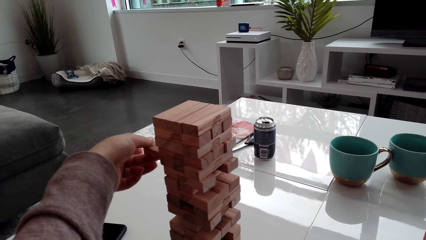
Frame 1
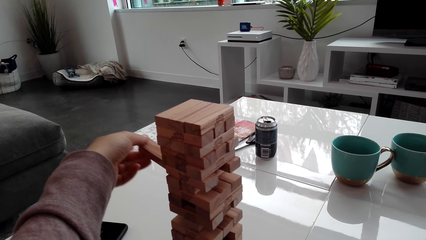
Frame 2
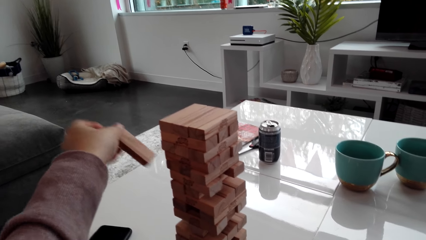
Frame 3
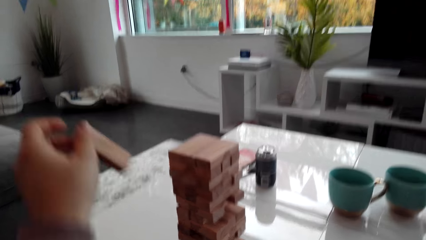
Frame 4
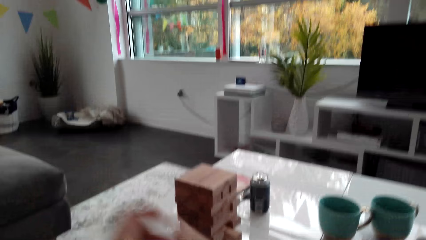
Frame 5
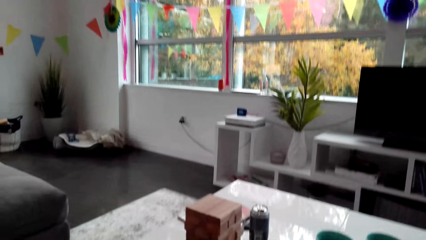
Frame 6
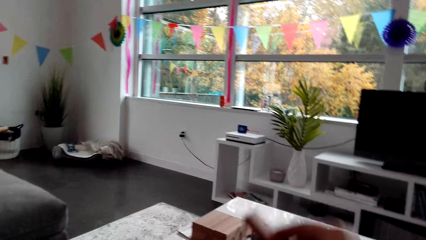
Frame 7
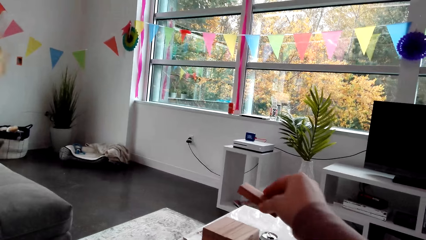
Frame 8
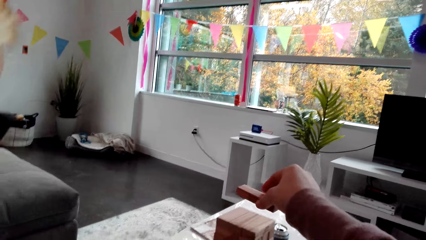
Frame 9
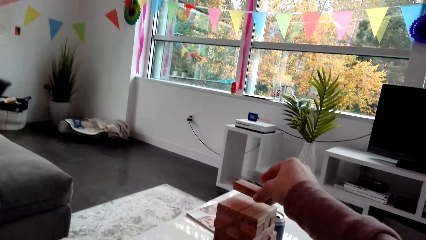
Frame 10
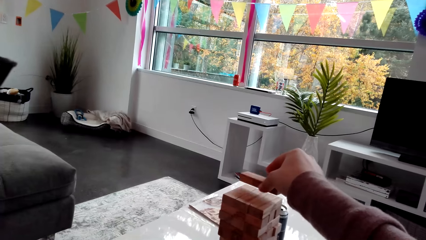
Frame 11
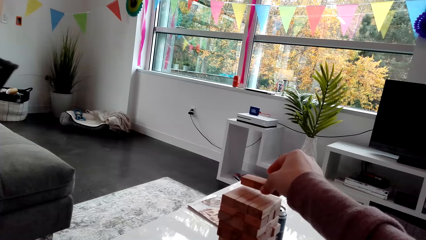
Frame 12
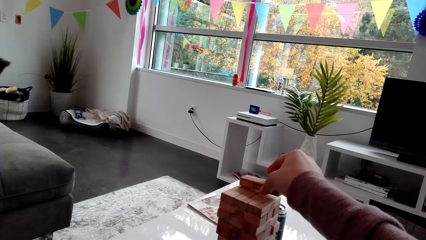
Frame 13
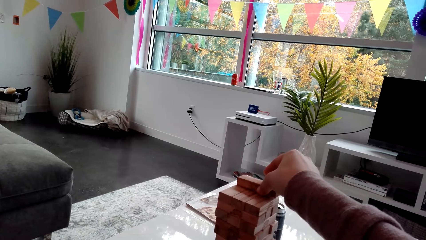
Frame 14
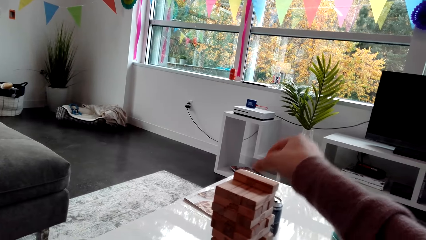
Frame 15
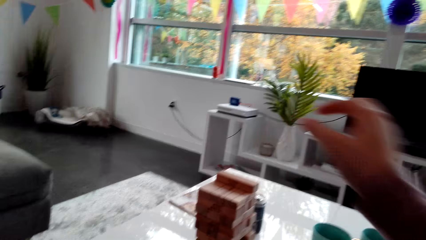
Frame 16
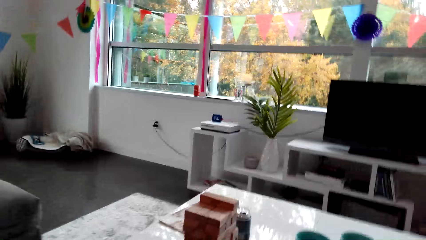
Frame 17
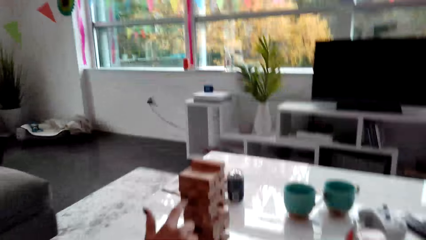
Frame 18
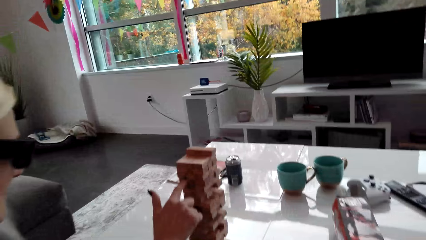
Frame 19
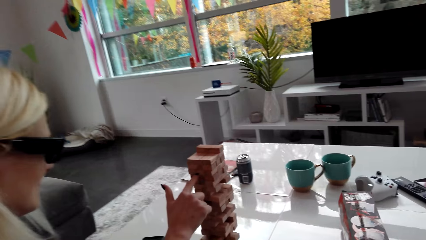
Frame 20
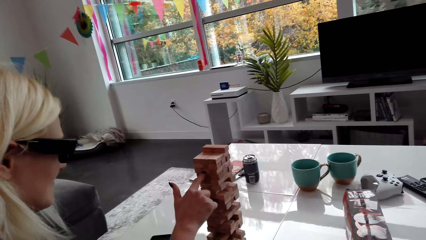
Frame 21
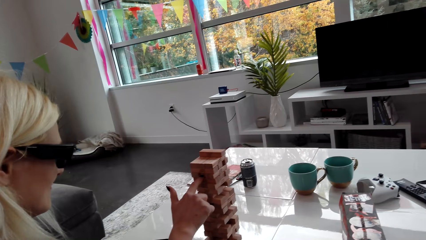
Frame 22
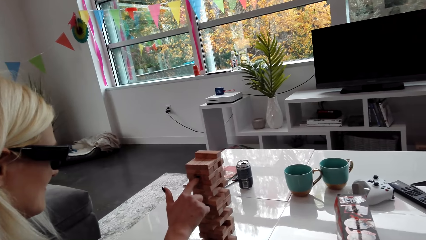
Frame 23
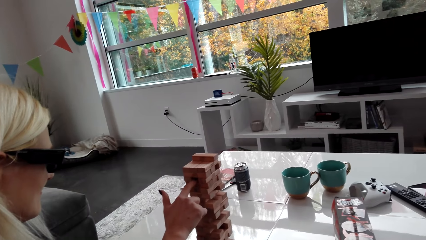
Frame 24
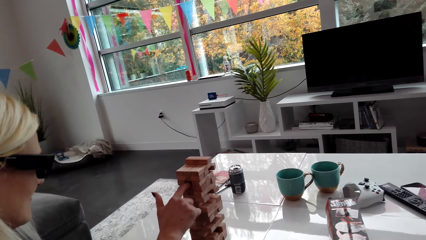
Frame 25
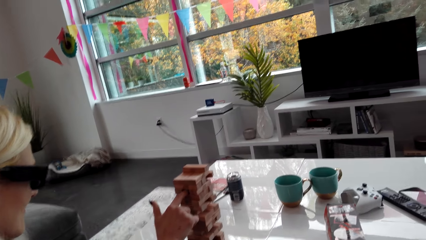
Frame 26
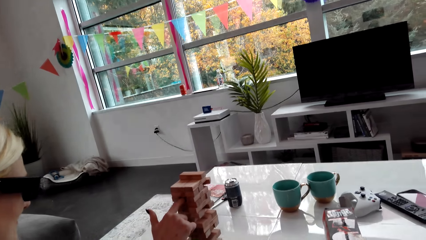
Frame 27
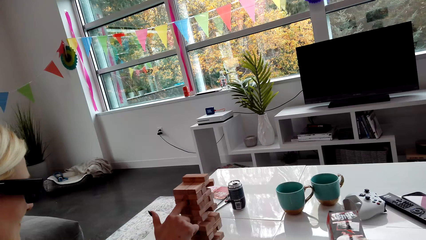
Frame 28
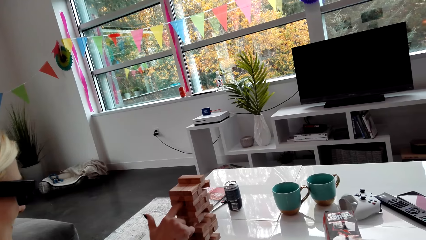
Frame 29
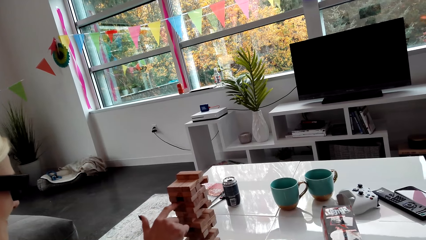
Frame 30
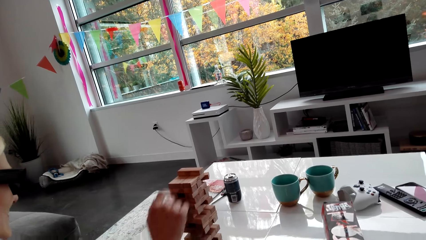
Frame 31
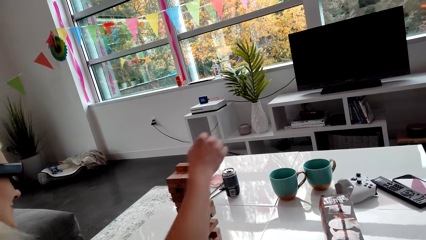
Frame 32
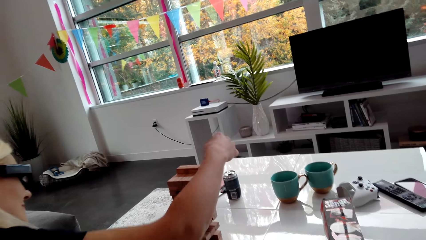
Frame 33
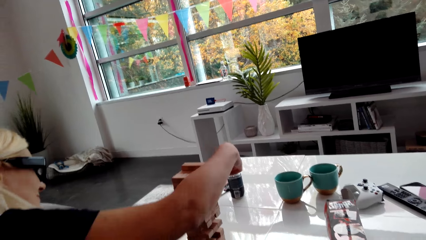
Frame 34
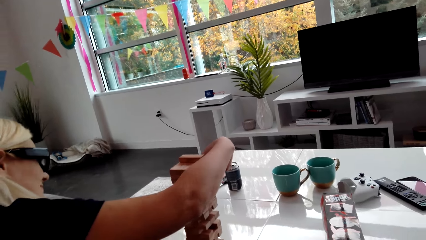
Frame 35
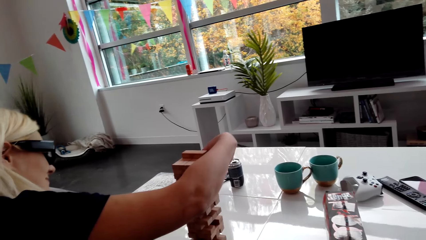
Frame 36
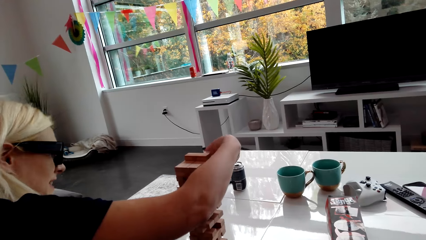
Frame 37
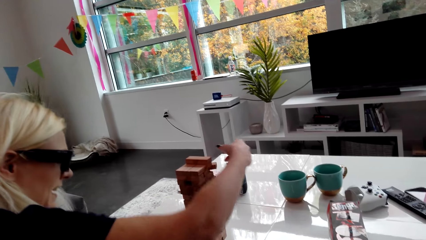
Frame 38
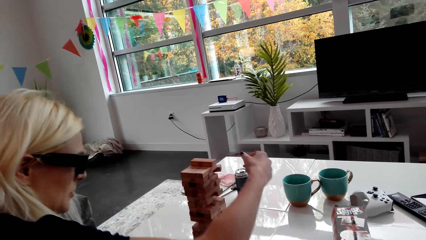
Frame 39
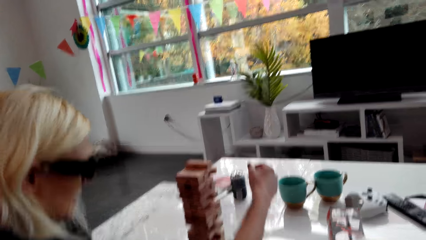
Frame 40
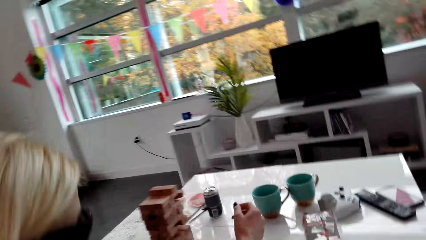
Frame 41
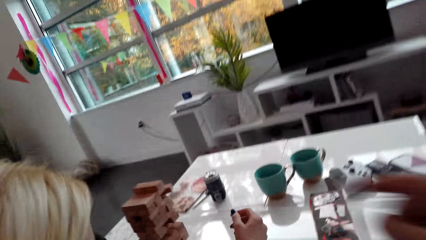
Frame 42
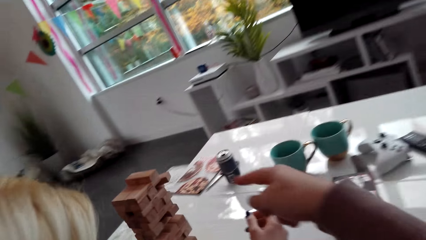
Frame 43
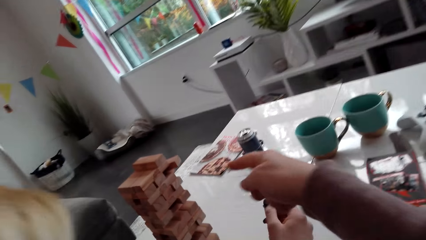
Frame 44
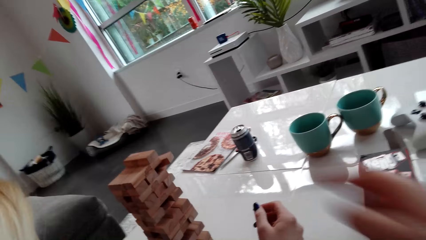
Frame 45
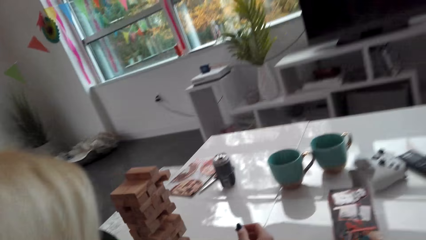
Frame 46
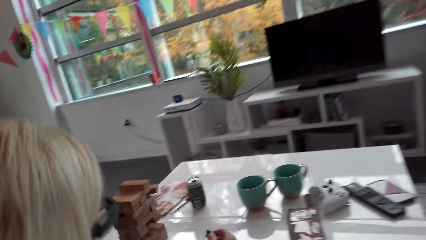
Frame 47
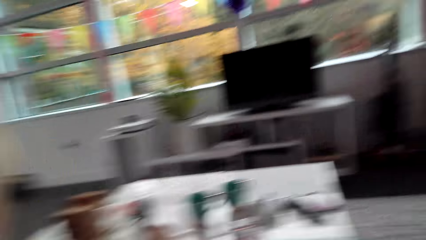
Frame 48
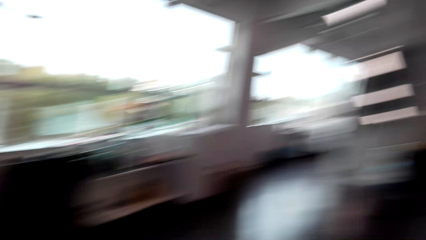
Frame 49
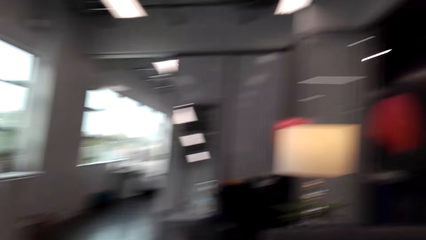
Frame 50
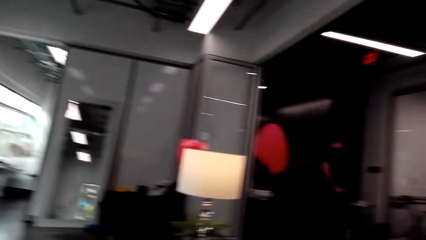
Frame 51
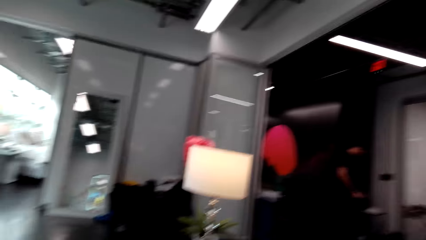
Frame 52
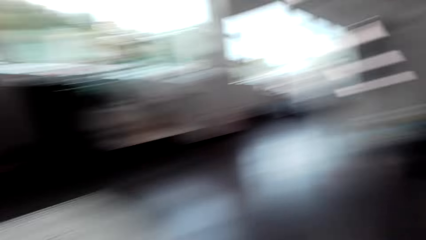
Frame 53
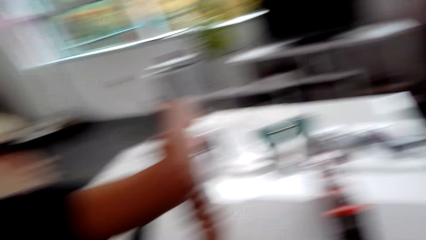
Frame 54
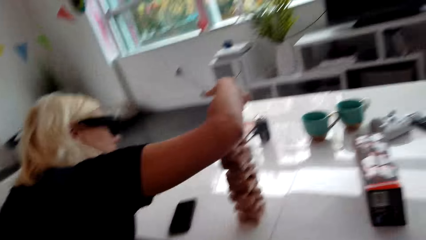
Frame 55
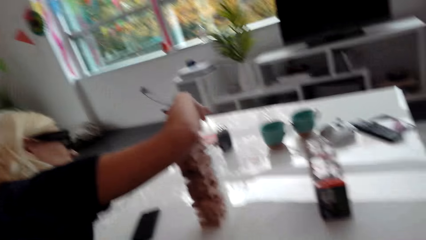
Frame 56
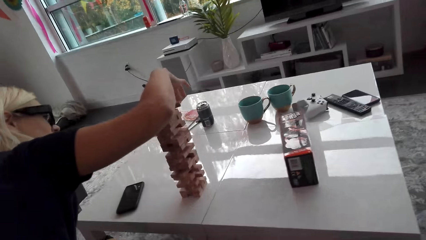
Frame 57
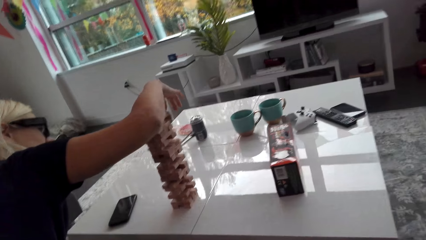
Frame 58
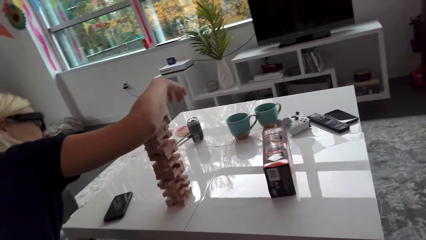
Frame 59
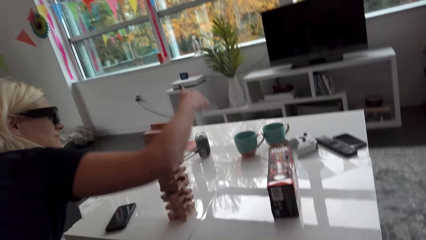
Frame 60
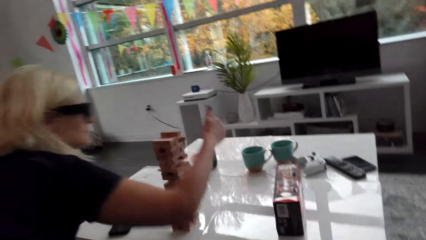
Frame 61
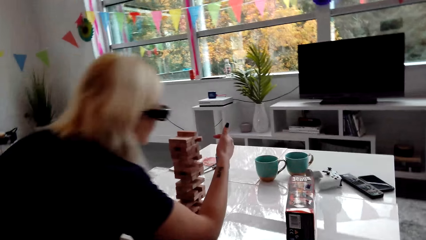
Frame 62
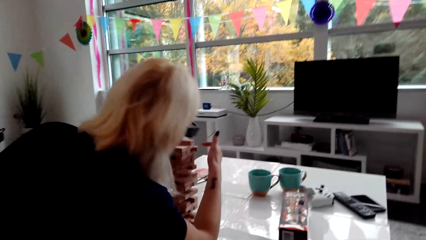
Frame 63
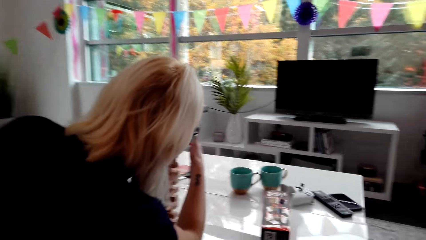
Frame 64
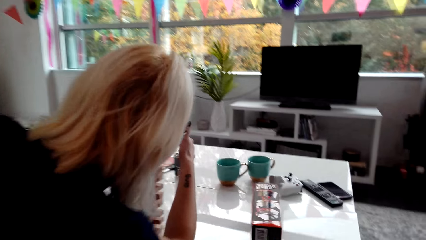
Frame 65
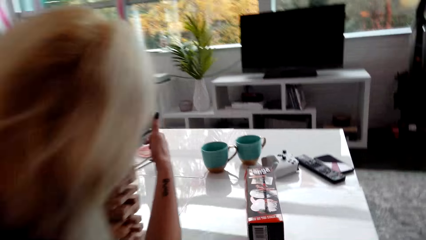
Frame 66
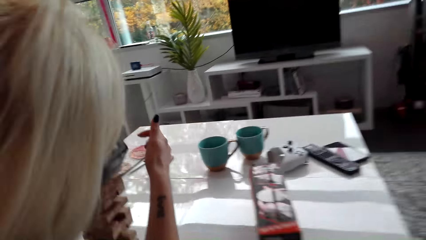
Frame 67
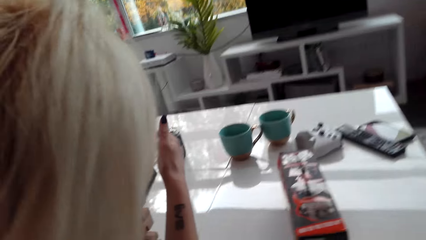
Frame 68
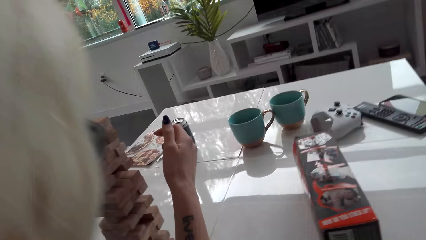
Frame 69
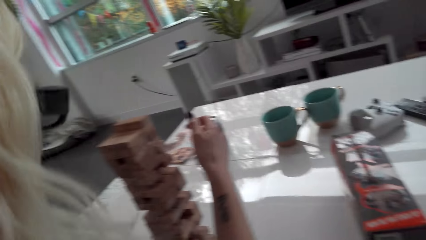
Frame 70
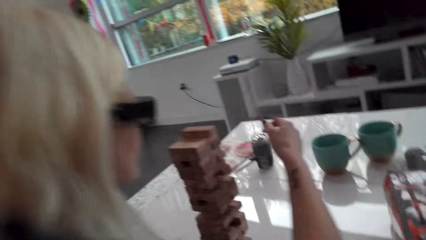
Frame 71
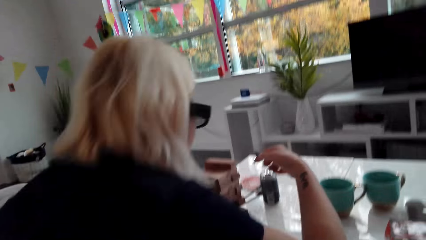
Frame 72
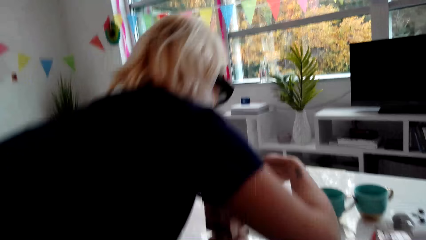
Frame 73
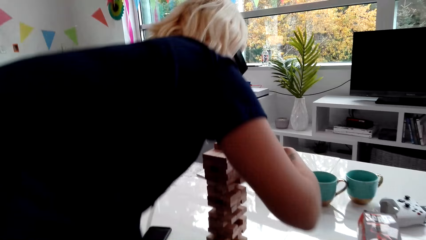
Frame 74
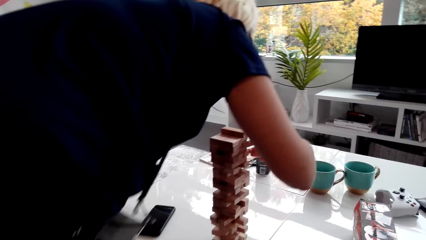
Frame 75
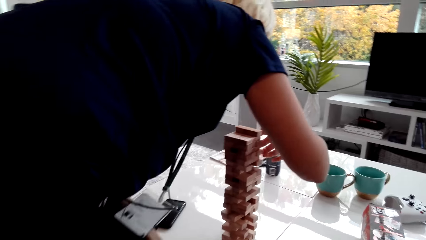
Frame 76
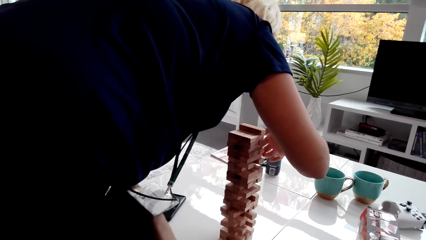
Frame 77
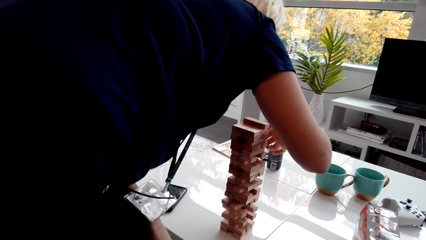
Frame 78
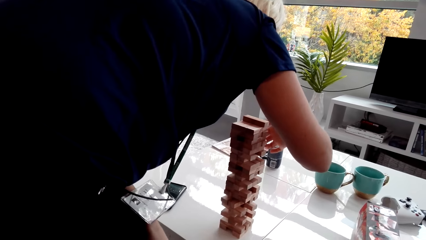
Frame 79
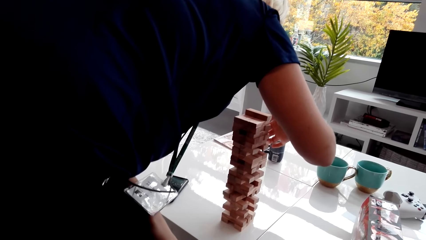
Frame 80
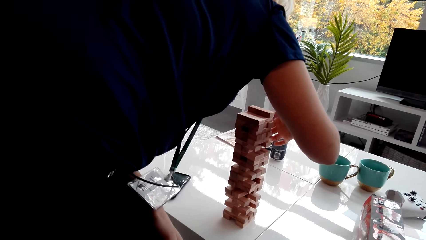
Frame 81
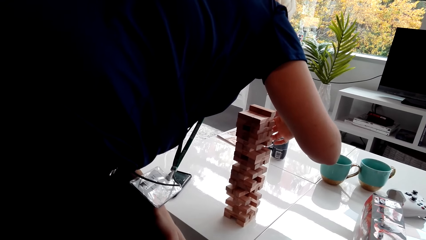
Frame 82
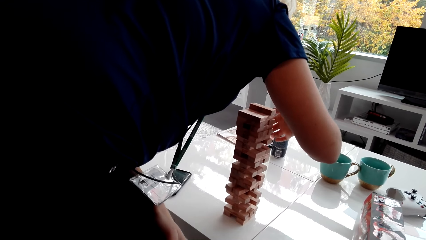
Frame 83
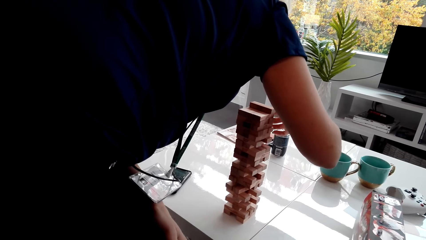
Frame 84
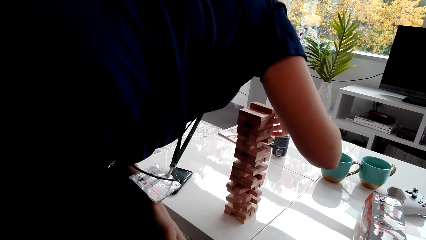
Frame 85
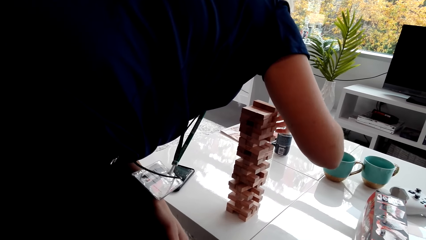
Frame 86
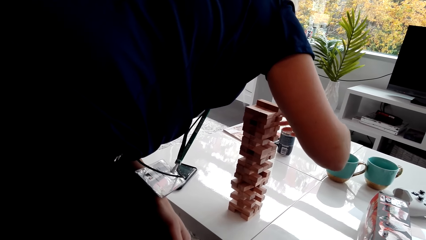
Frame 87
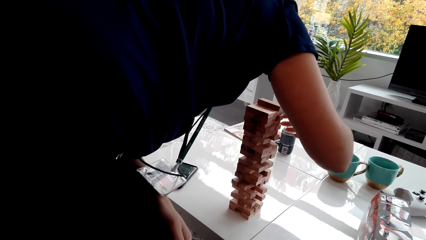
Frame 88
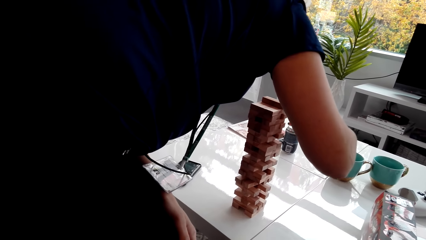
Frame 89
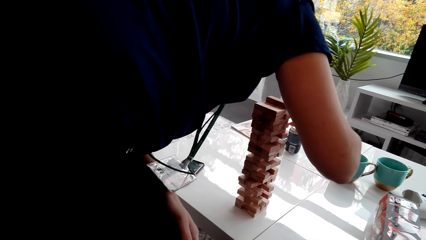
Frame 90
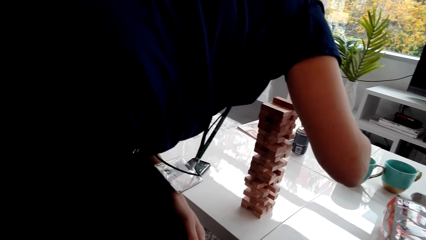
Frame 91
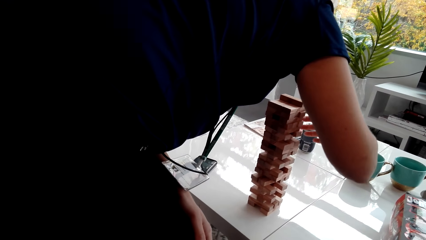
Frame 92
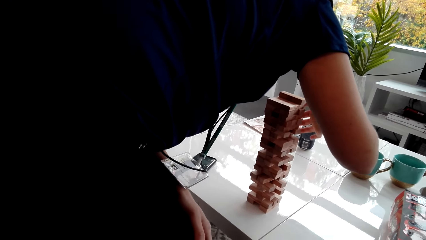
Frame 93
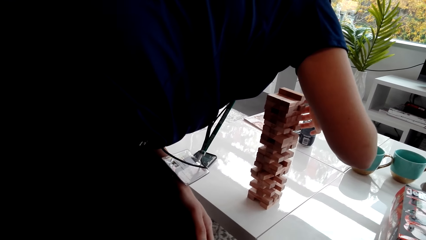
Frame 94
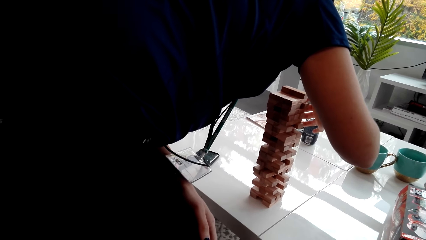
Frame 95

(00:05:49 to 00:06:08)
The camera wearer stacks the block on the tower, on the topmost level. A lady picks a block from the tower. The camera wearer points at the tower. They look around the house. The lady picks a block from the tower. The lady bends and stands from the couch.
